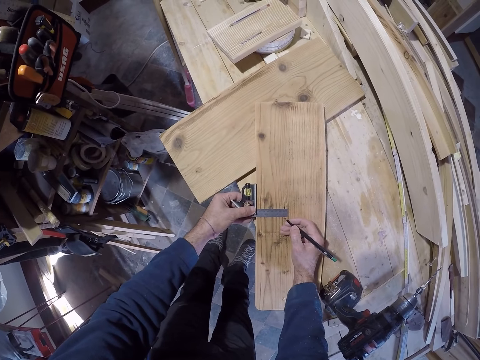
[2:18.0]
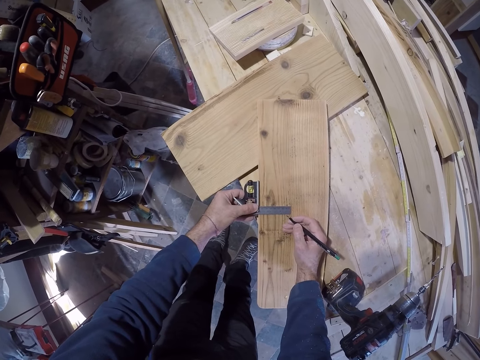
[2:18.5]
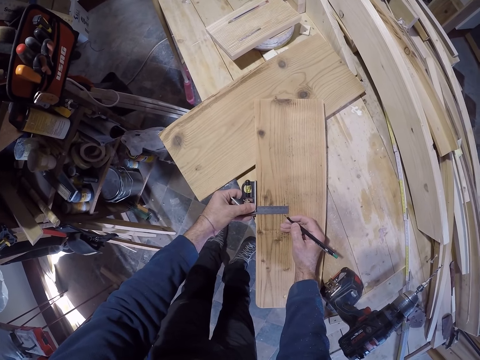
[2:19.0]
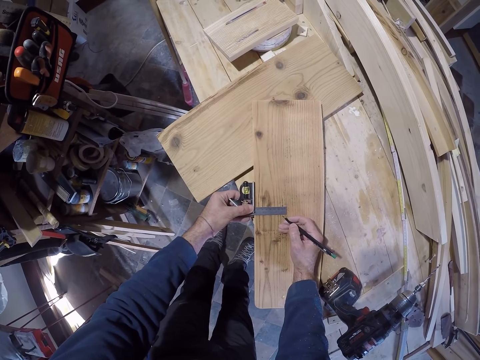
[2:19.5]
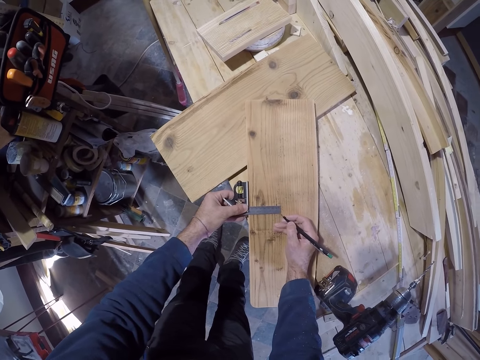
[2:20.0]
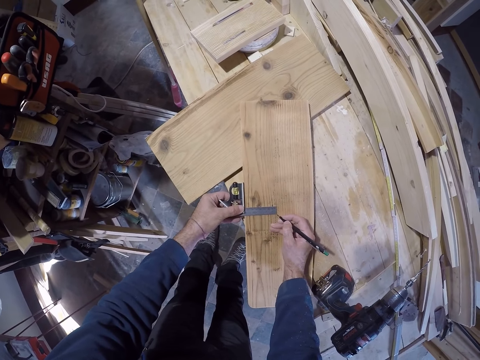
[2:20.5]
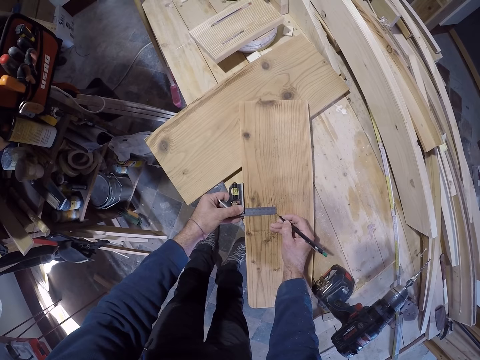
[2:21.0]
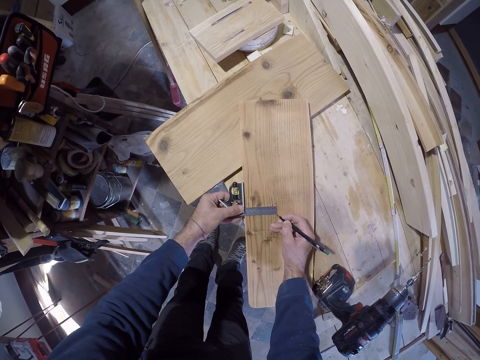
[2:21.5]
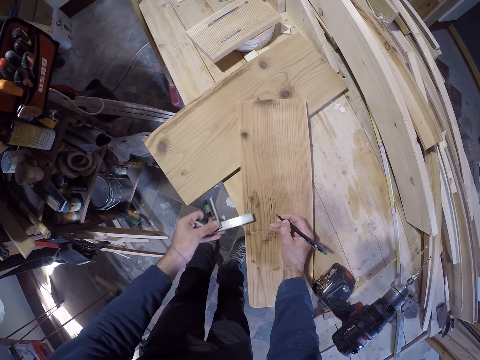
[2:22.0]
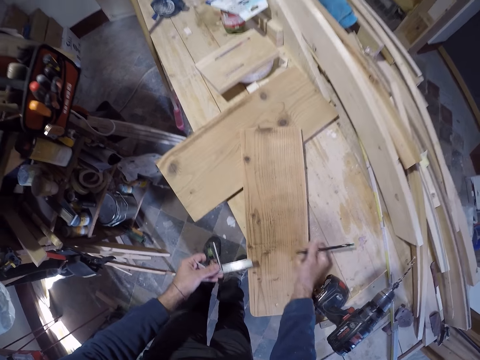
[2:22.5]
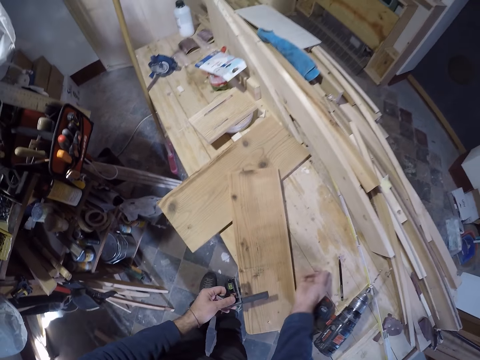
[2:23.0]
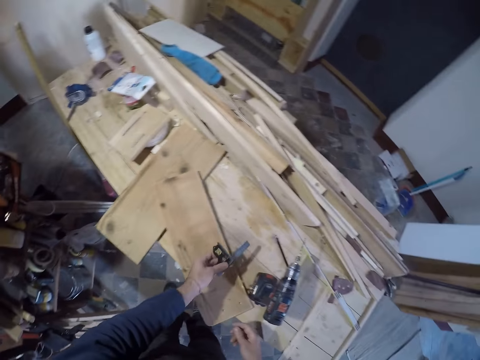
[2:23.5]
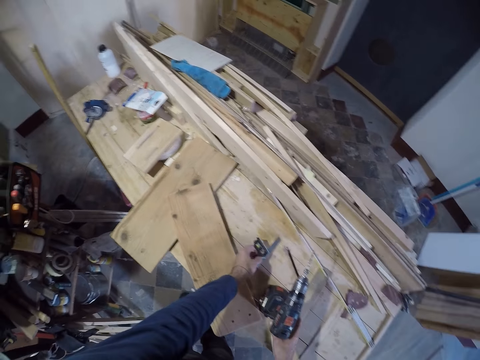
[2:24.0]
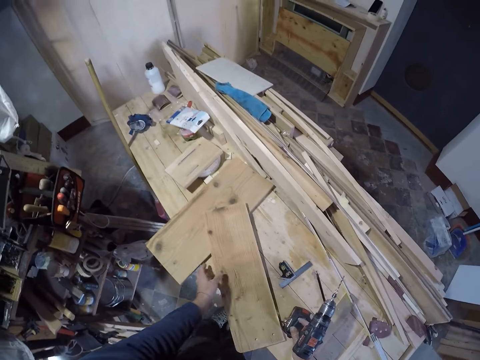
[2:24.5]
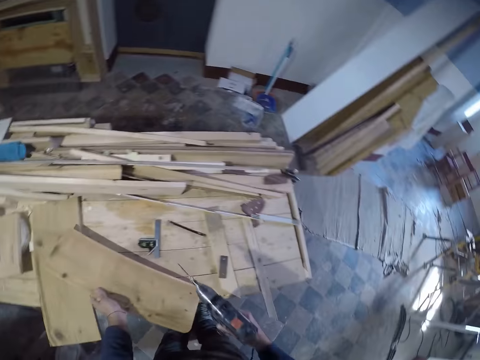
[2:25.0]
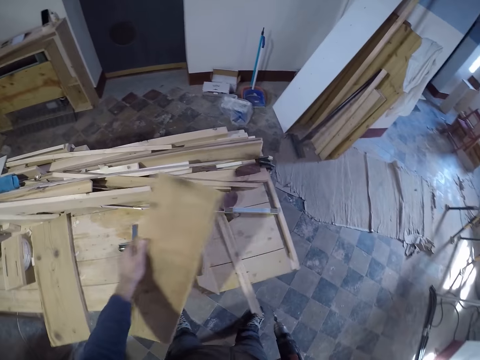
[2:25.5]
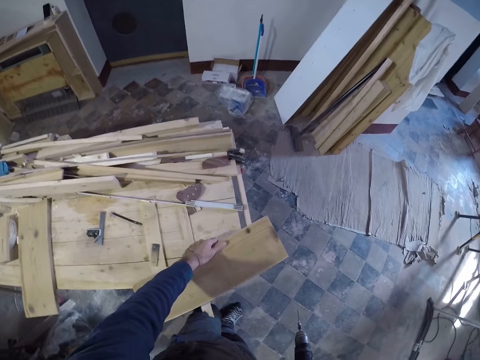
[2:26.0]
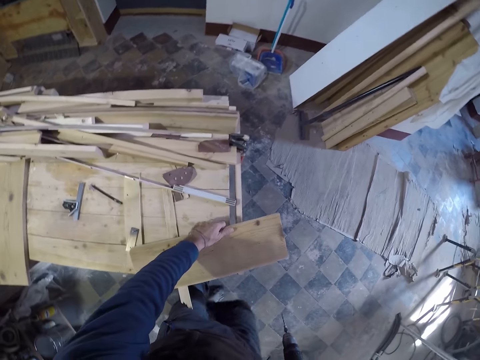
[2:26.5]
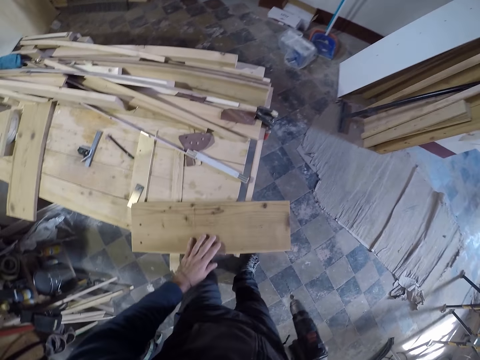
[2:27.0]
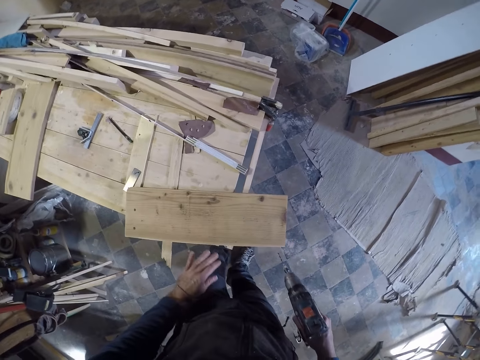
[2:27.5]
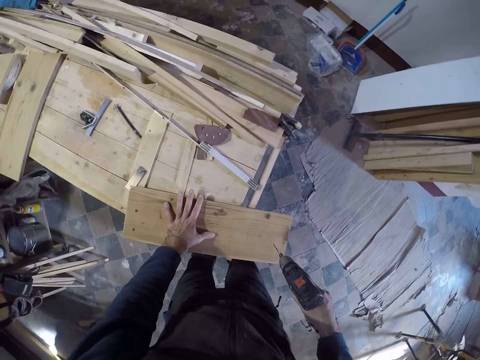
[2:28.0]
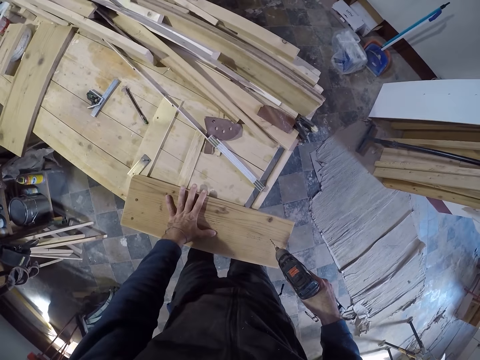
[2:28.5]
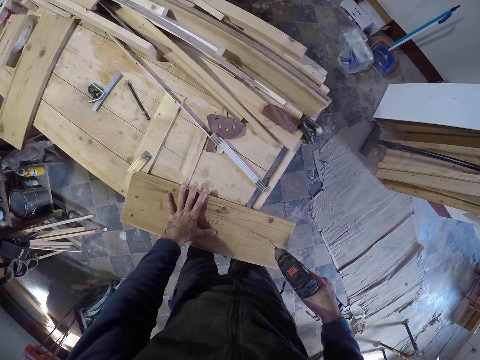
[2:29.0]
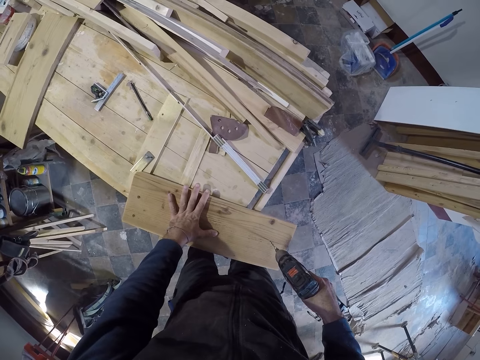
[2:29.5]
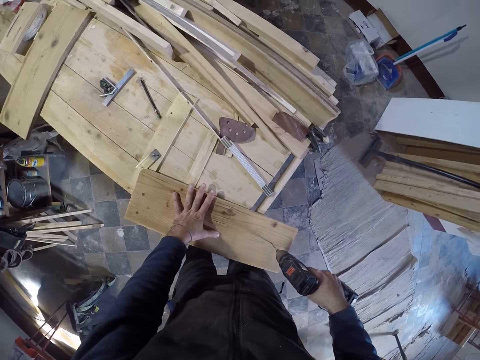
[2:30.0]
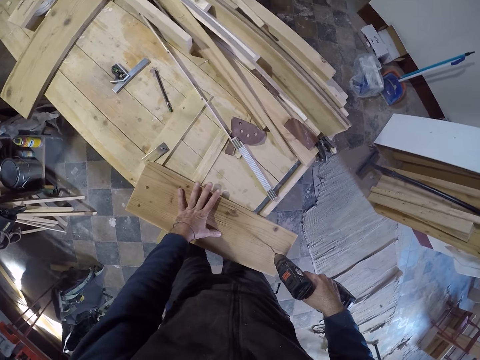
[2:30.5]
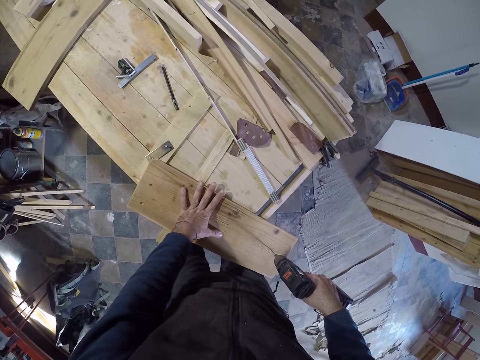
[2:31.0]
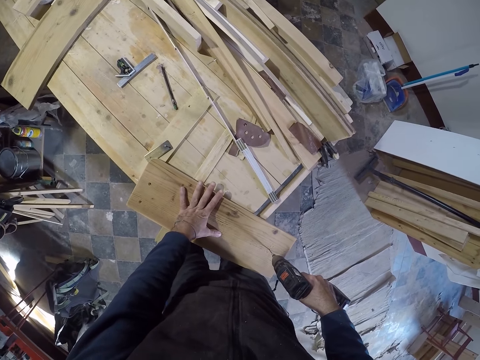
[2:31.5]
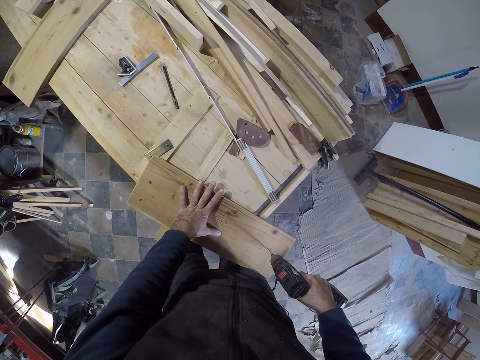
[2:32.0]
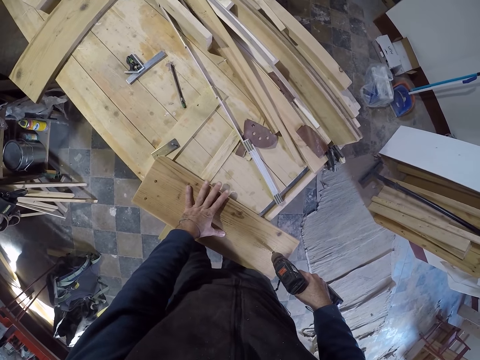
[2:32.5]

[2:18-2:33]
The camera wearer marks the board. He removes the L ruler on the board. He drops the pen on the work table. He drops the caliper on the work table. He picks up the plank with his left hand. He picks up a drilling machine on the work table with his right hand. He places the board on the edge of the desk. He drills the plank.

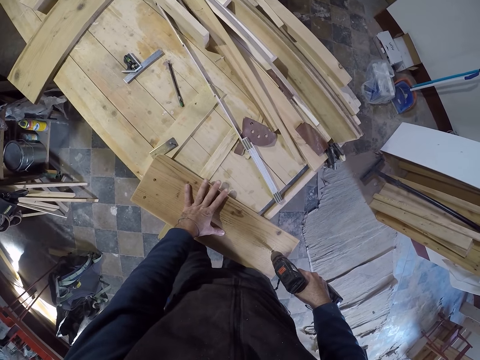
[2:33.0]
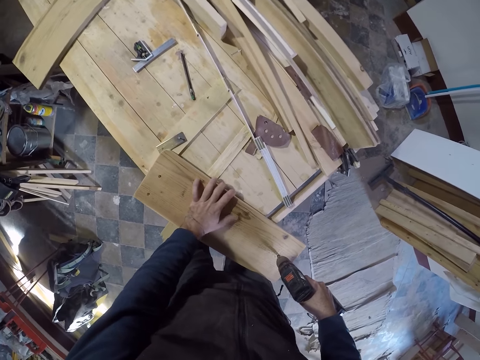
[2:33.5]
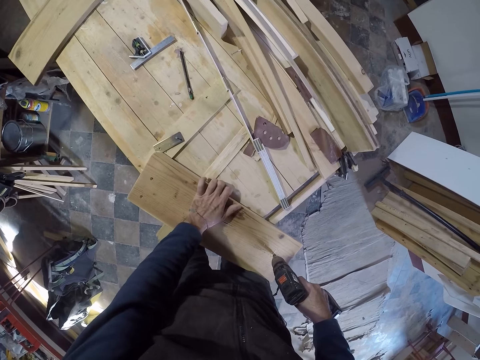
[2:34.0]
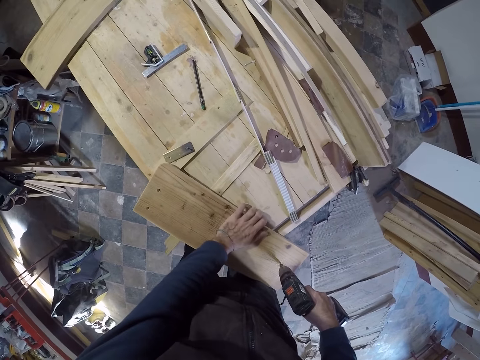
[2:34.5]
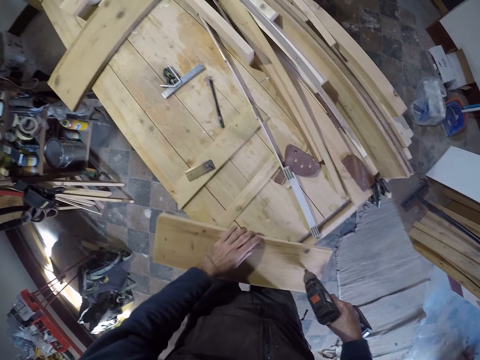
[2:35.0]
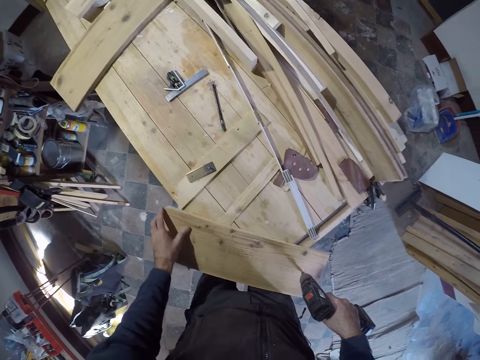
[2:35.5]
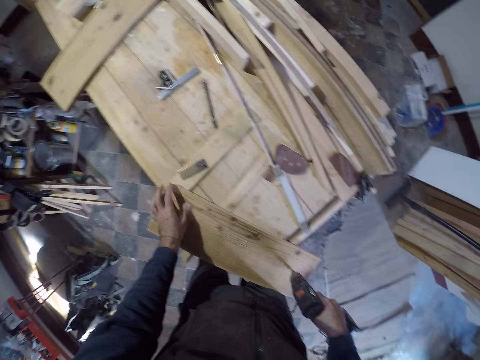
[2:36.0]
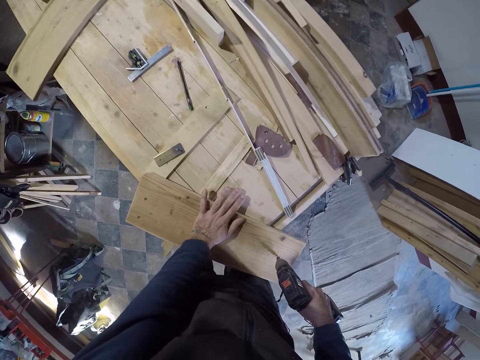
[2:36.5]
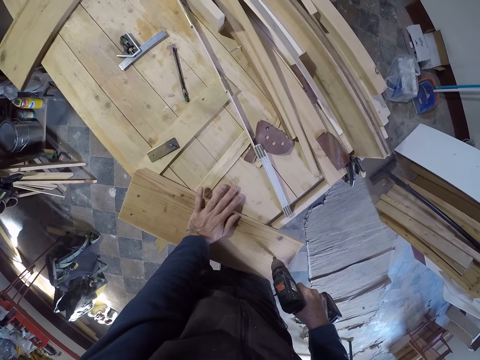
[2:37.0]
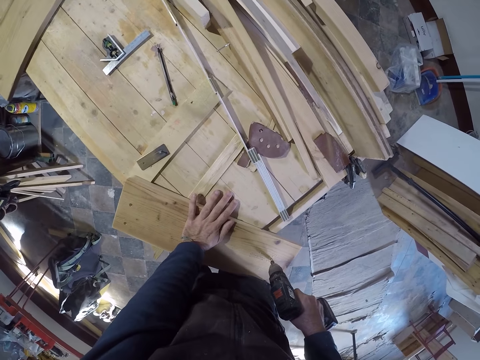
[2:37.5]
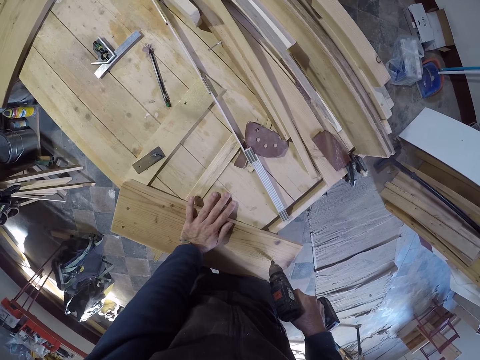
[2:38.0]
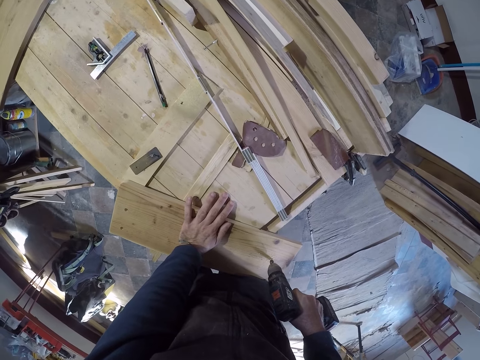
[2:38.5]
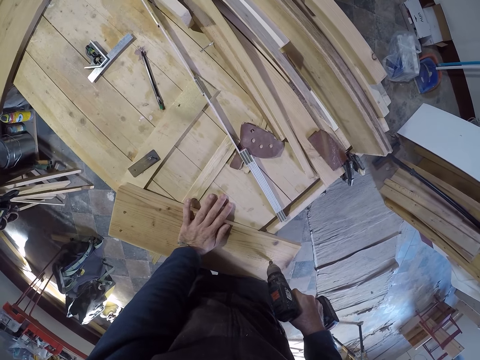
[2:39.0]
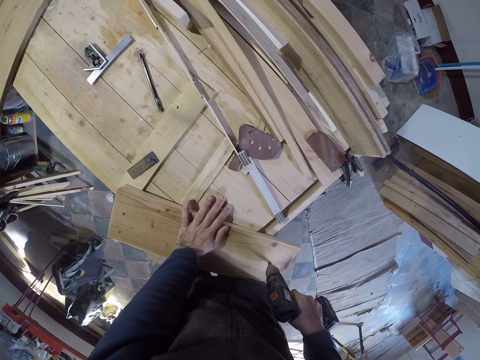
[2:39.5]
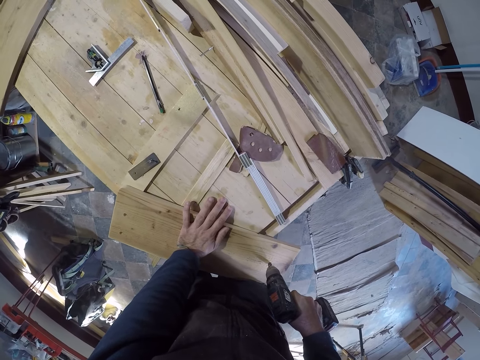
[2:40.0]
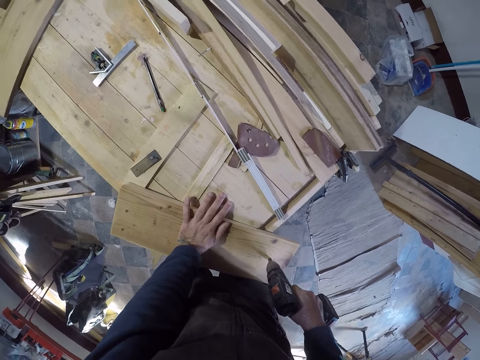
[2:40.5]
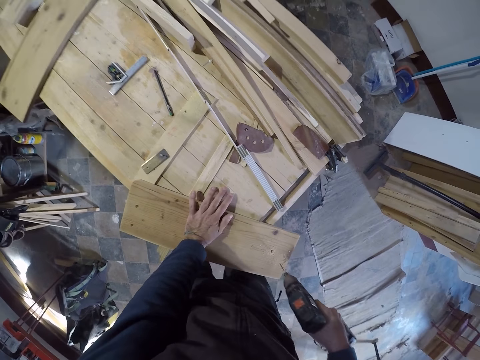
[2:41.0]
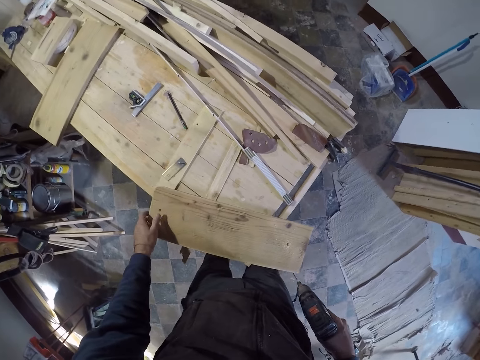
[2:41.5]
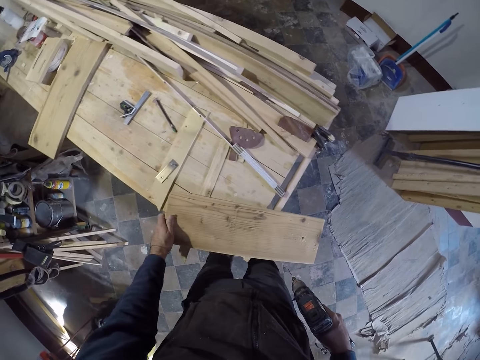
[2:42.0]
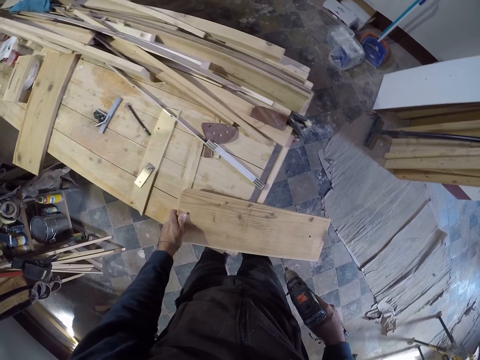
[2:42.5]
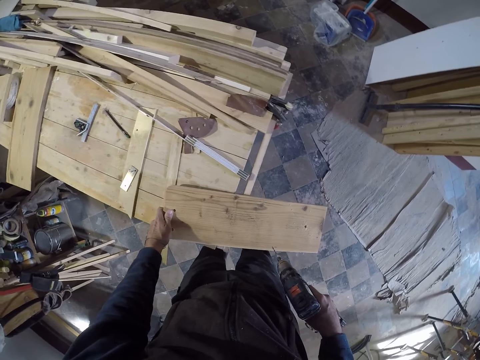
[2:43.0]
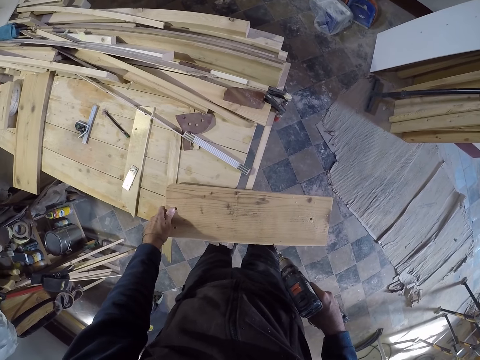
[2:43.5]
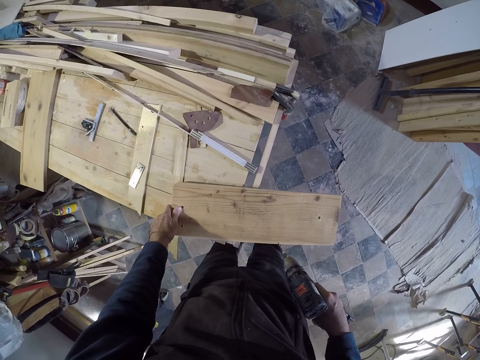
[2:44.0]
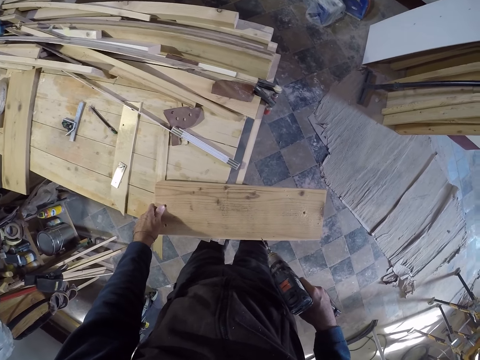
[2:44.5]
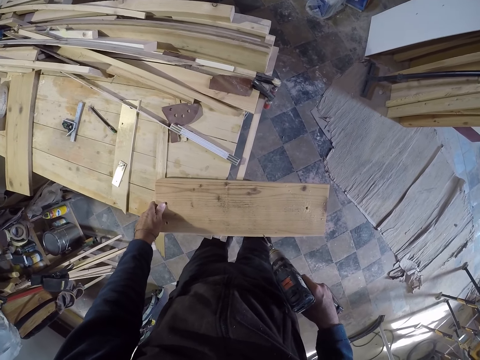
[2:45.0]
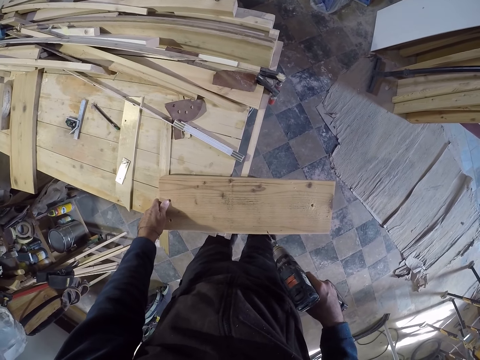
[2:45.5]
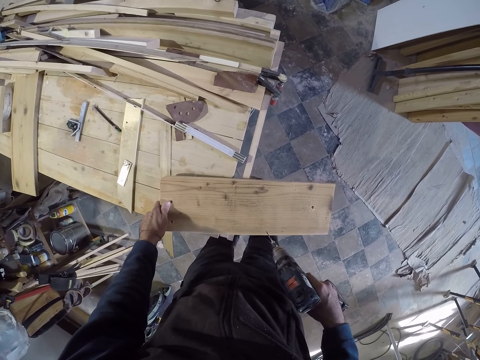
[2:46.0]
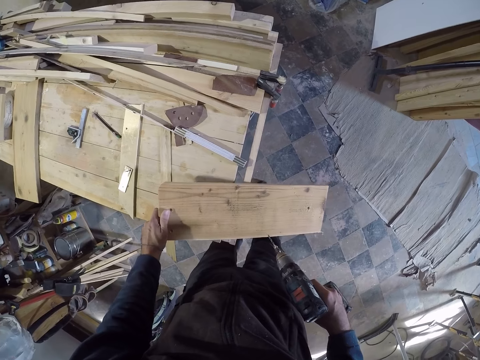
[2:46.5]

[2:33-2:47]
The camera wearer adjusts the board on the desk. They move the board.
